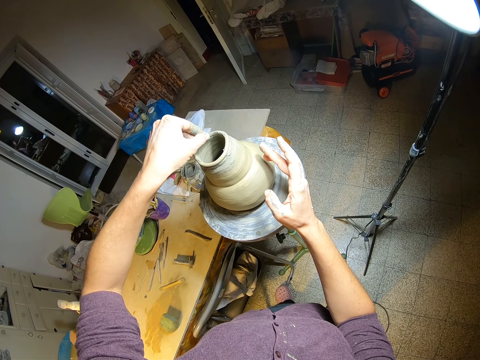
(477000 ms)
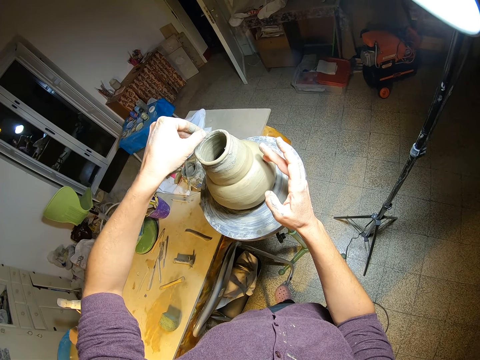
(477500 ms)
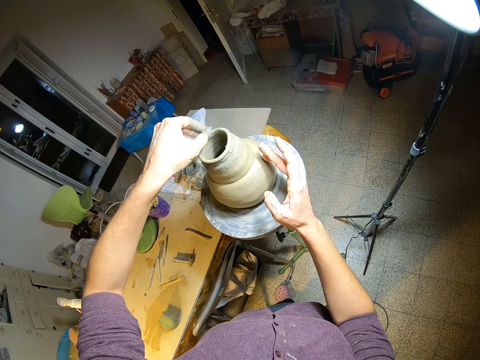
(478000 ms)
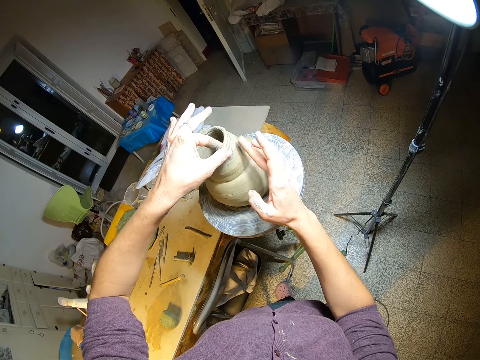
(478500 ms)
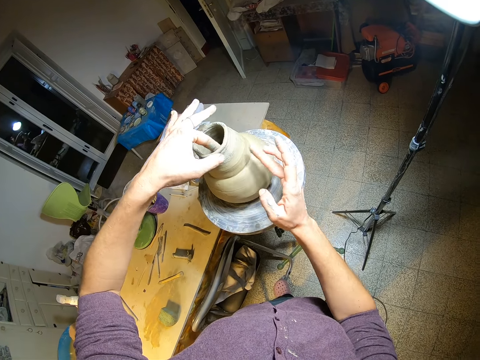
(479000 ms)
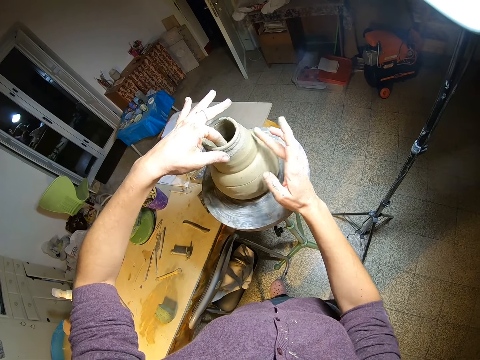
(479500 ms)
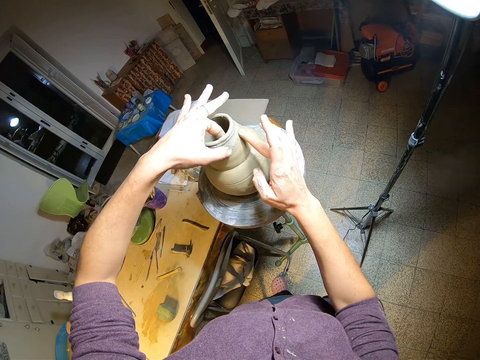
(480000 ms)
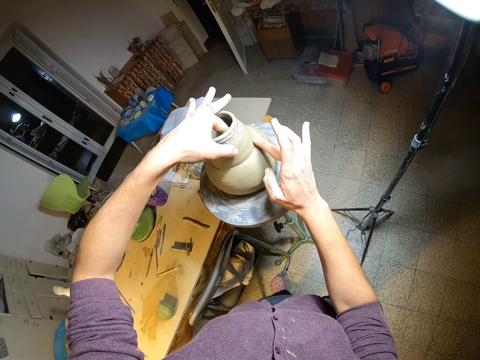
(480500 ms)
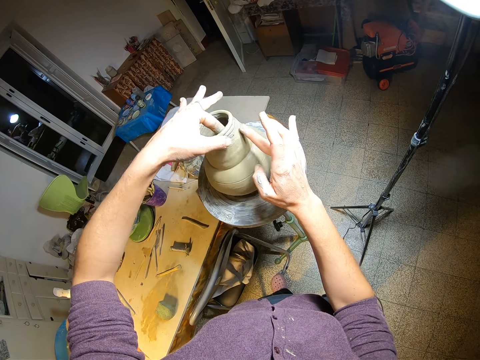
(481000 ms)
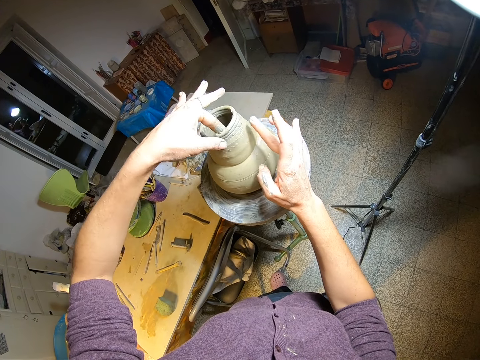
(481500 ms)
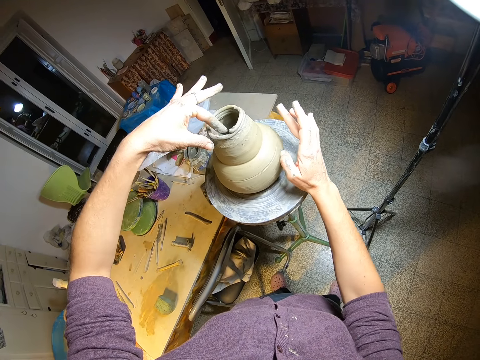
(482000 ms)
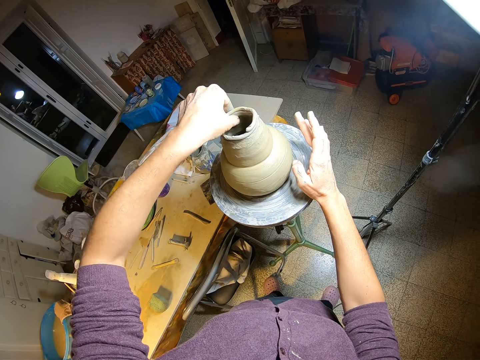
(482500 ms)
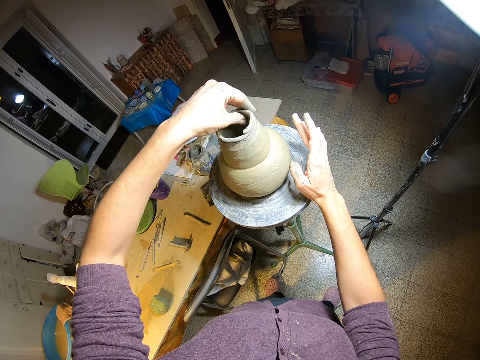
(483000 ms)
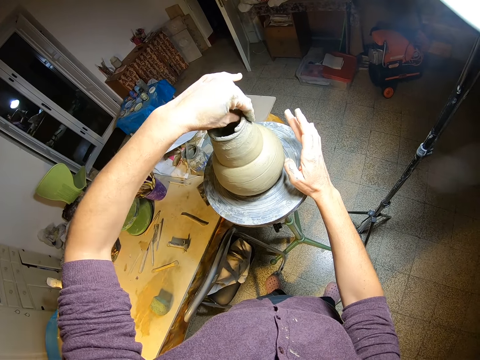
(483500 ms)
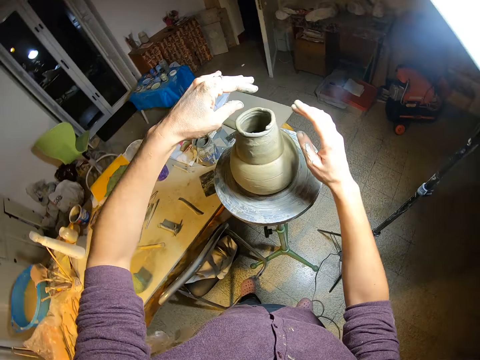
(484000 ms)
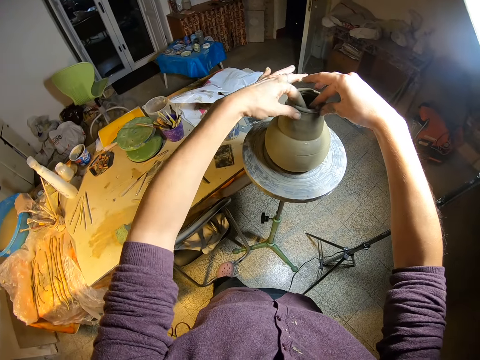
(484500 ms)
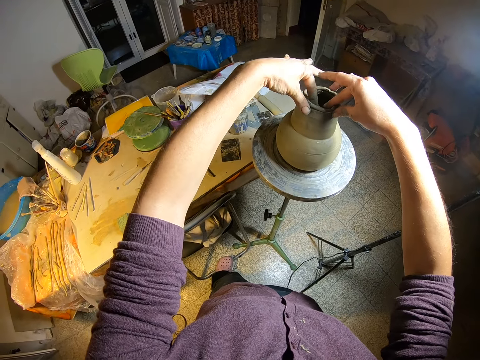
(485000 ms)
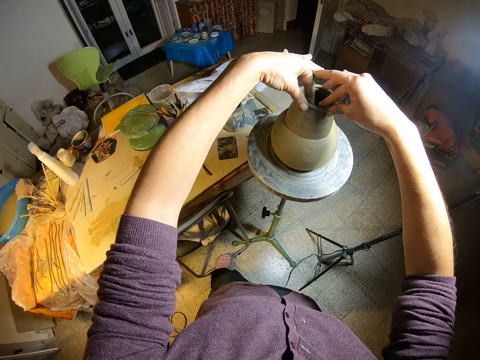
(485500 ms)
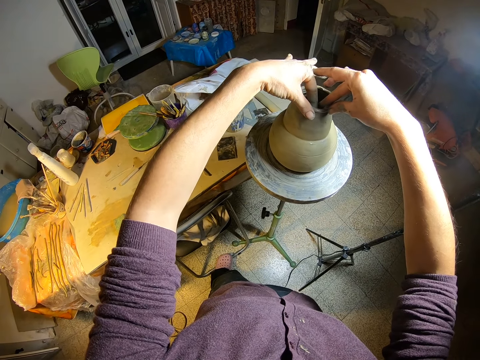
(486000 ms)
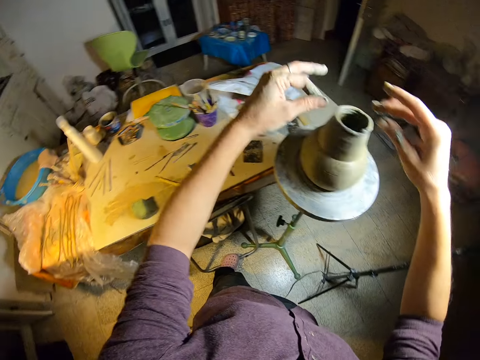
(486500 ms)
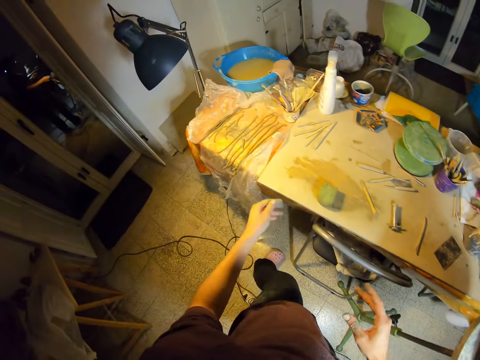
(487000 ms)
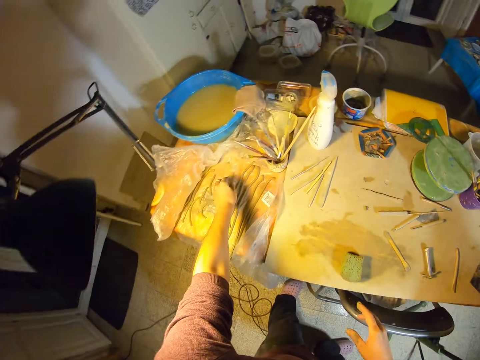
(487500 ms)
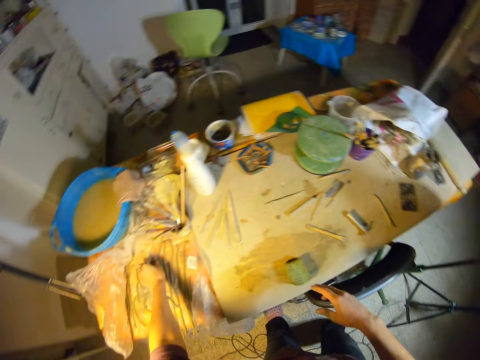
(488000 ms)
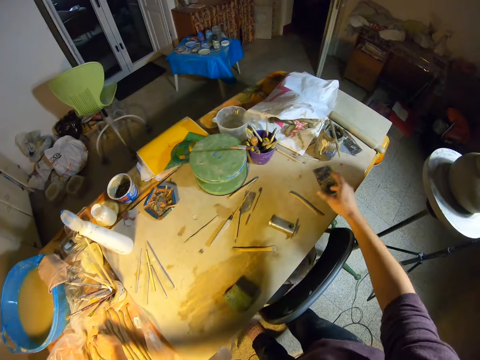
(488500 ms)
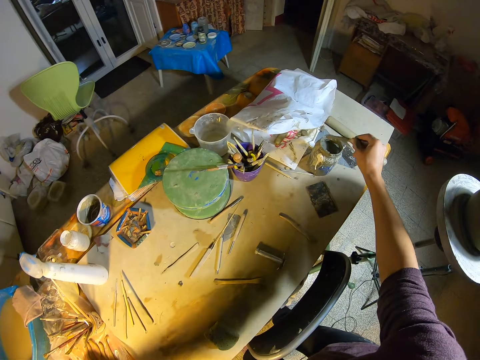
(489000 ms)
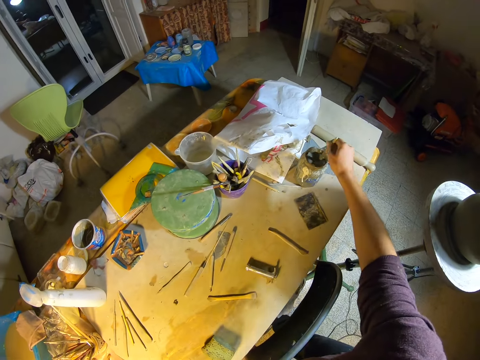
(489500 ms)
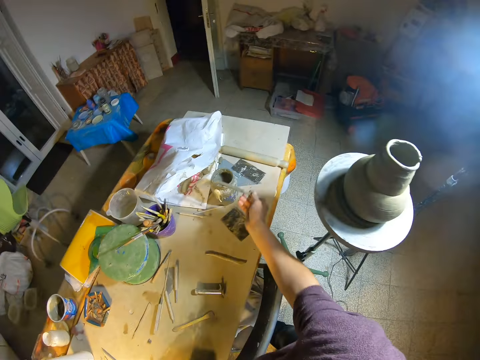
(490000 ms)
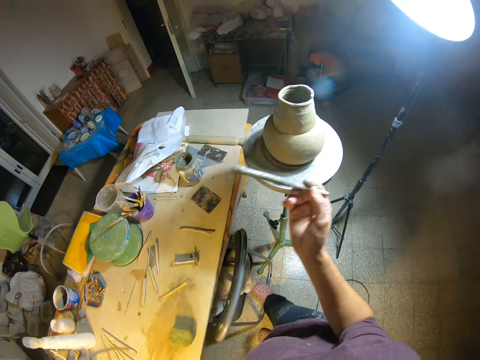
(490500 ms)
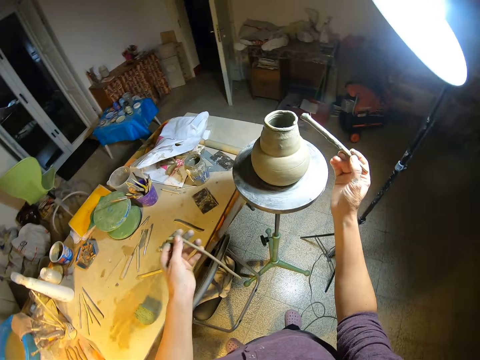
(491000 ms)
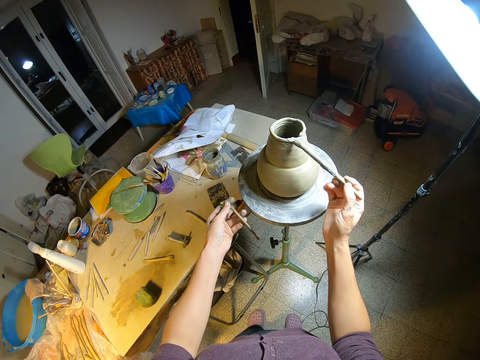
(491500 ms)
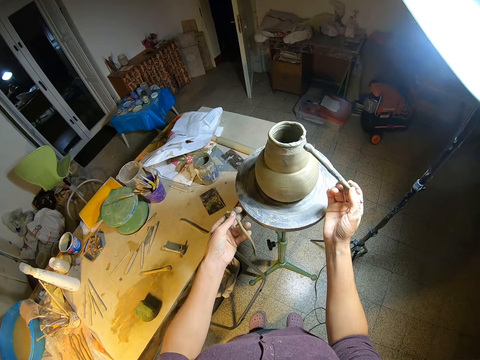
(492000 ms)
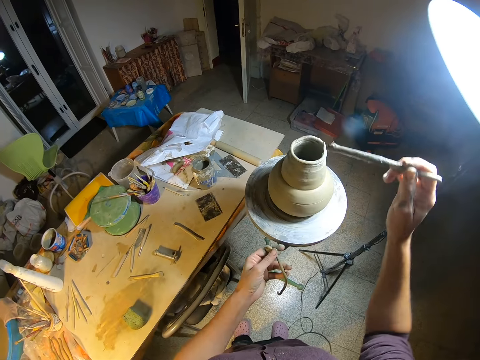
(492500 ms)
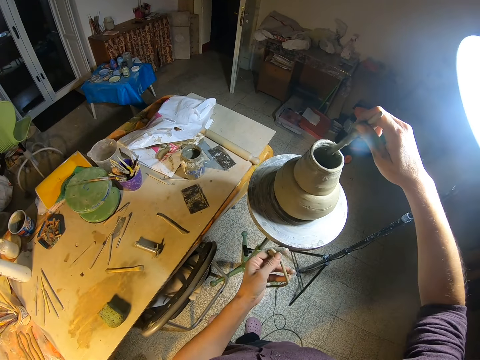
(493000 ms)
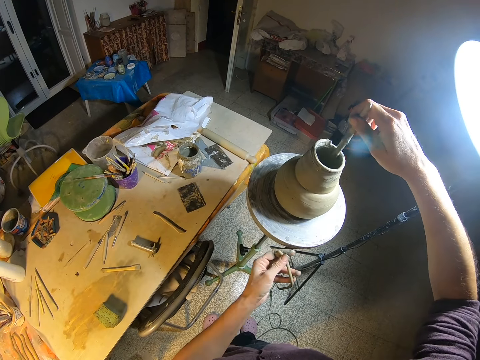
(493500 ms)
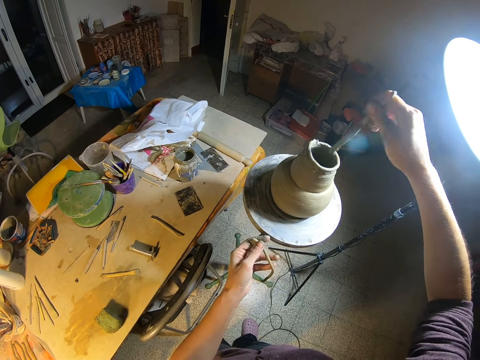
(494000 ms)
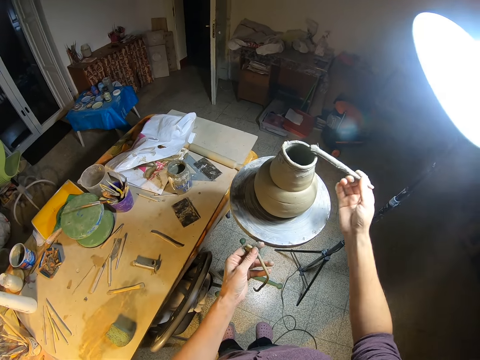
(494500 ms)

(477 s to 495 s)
The camera wearer turns the manual pottery wheel with his right hand. He stretches to the mud rolls on the table. He picks up a strip of clay on the table with his left hand. He picks up the modelling brush on the jar of slip on the table with his right hand. He dips the brush into the jar of slip with his right hand. He coats the pottery with the brush in his right hand, round on the mold opening. He turns the manual pottery wheel with his left hand.

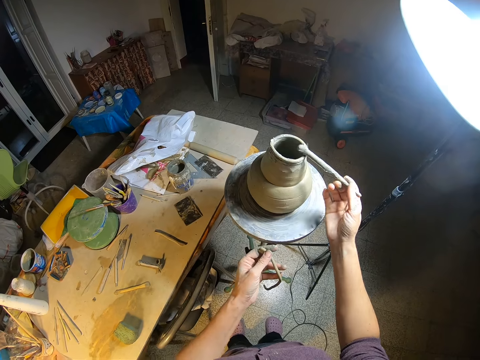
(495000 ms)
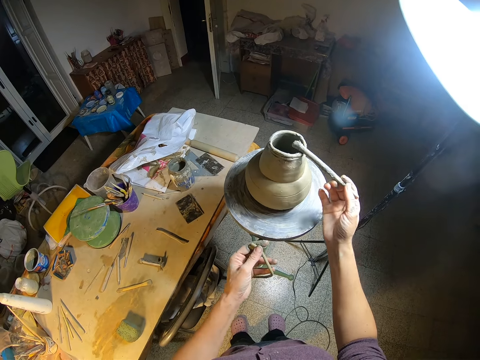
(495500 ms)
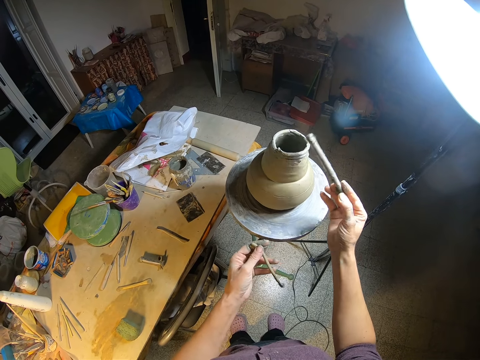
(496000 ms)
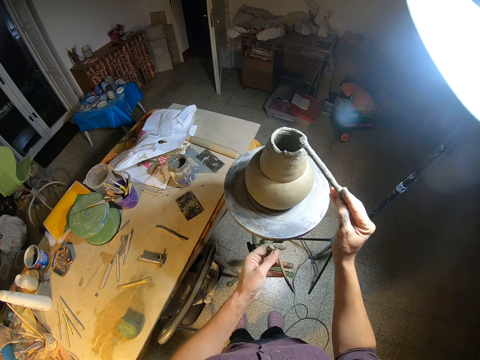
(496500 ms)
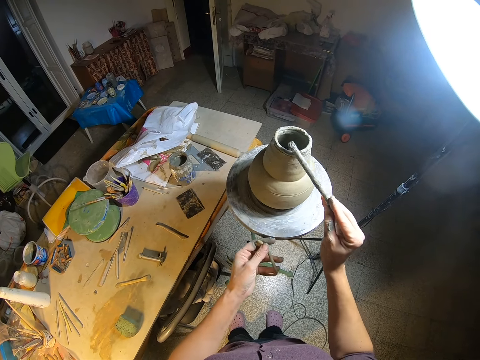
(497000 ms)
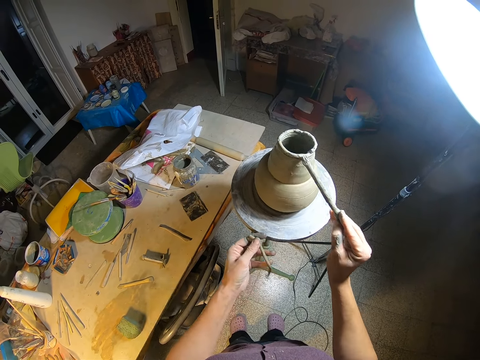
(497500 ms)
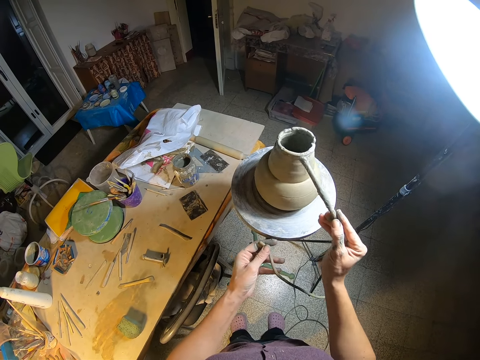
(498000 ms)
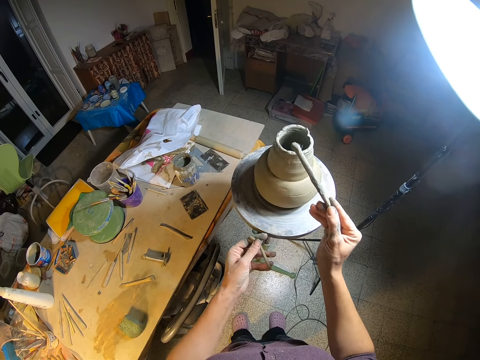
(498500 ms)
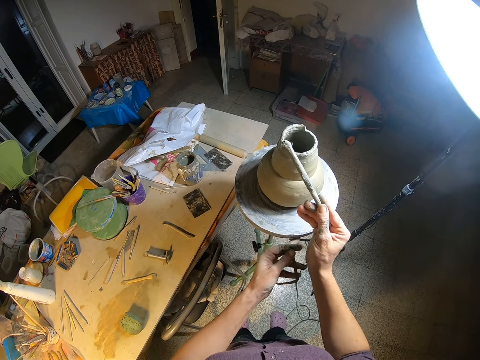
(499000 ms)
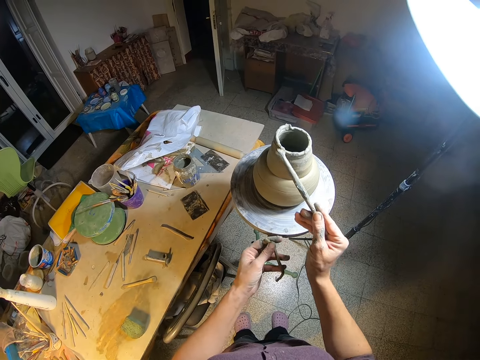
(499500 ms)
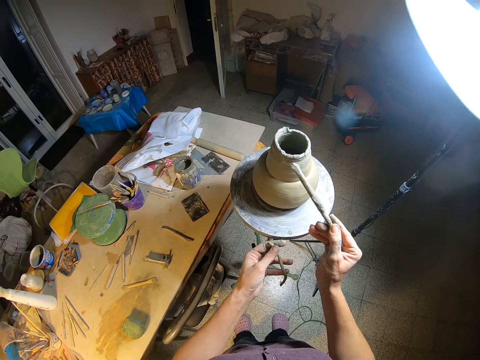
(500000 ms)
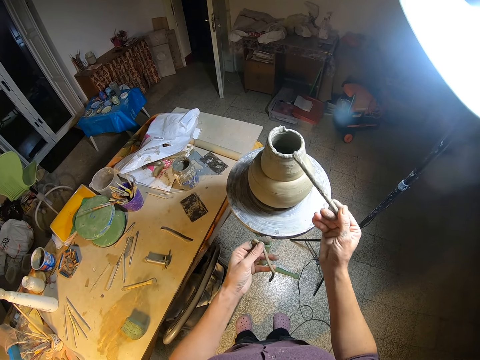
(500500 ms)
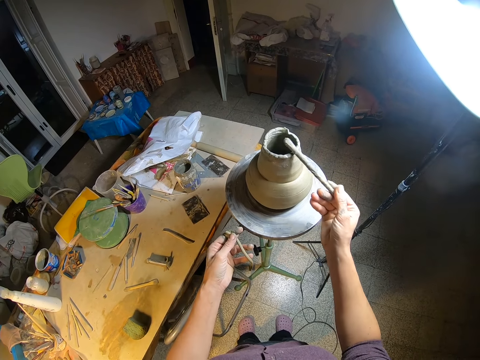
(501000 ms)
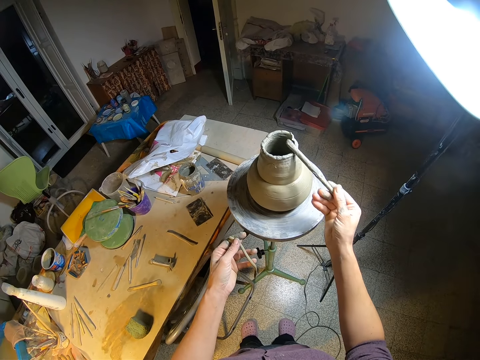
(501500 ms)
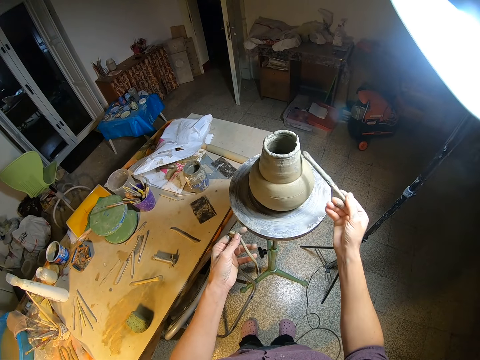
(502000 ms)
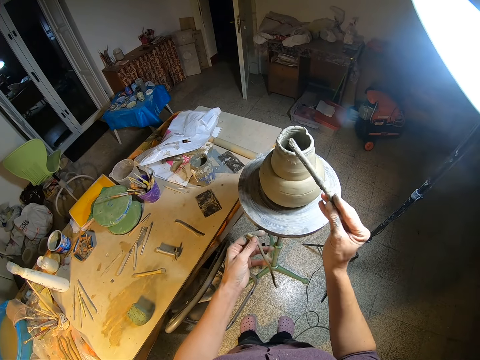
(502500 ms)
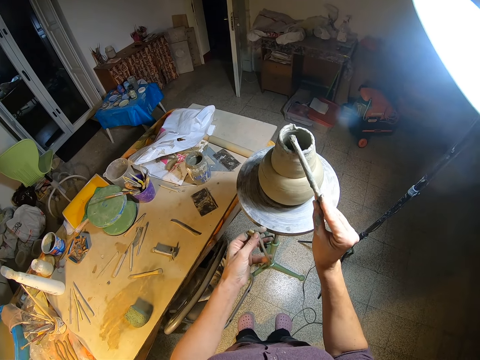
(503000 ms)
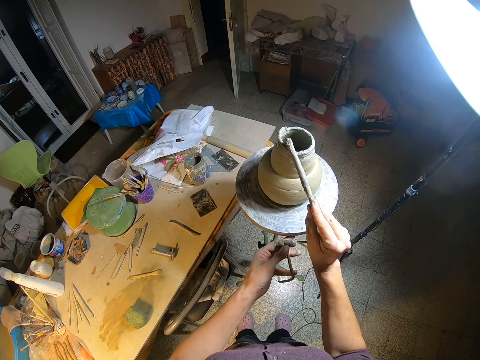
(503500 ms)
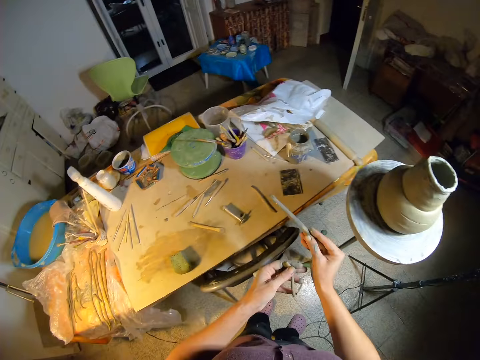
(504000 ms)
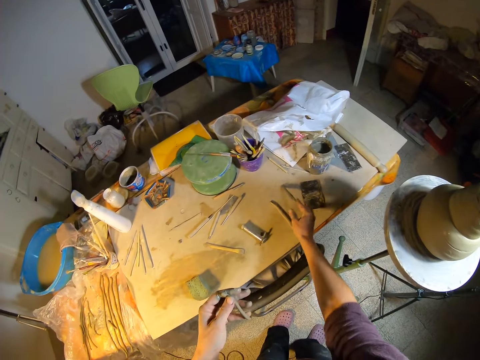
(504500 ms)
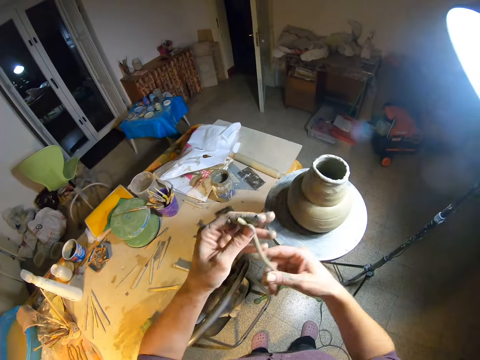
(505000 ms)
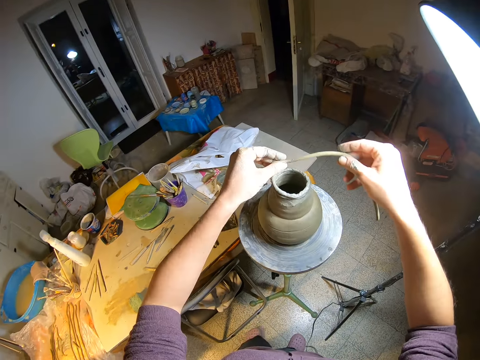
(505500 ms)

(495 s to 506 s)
The camera wearer drops the brush on the table with his right hand. He holds the strip of clay or mud roll with both hands. He straightens the mud roll in his hands.
